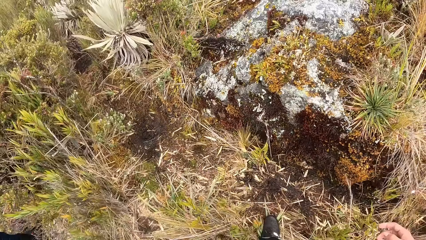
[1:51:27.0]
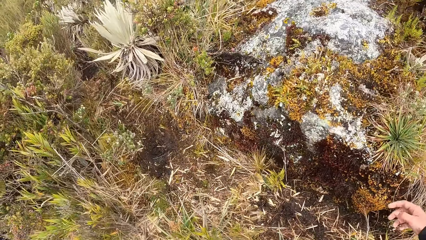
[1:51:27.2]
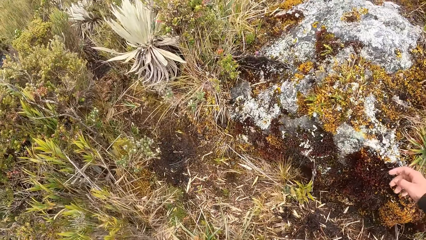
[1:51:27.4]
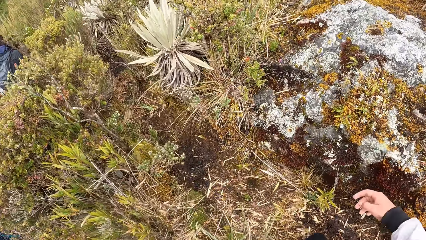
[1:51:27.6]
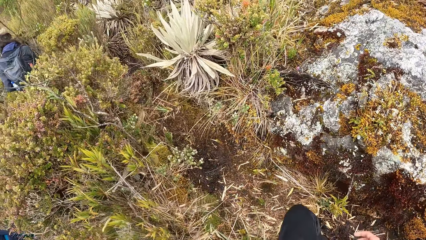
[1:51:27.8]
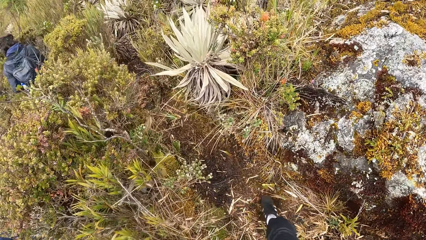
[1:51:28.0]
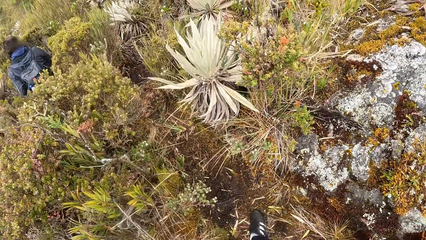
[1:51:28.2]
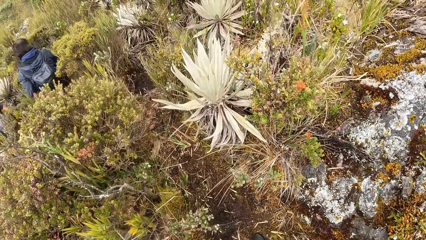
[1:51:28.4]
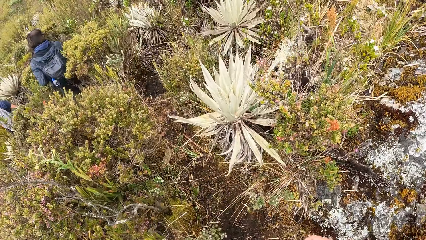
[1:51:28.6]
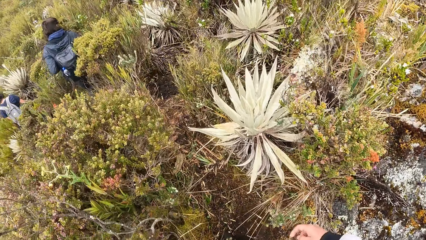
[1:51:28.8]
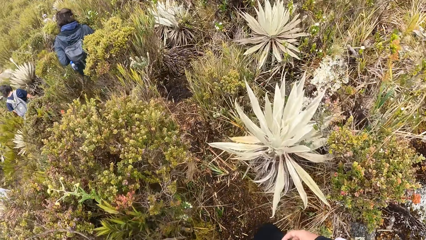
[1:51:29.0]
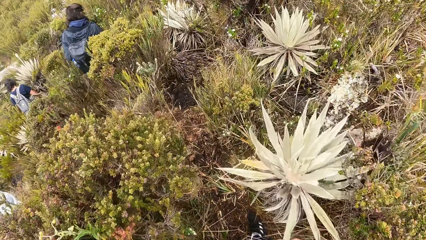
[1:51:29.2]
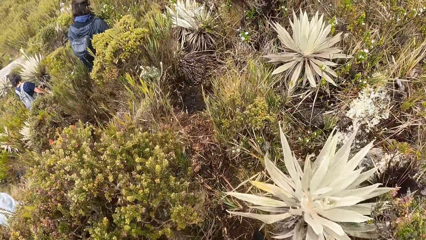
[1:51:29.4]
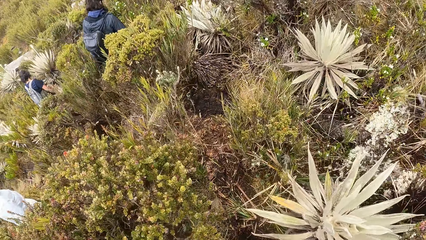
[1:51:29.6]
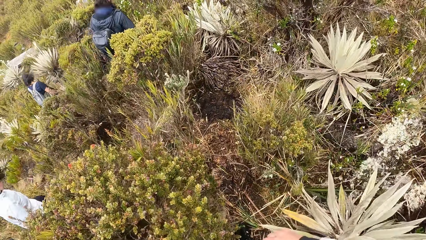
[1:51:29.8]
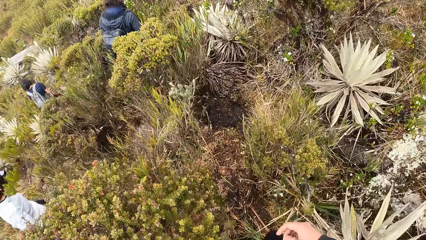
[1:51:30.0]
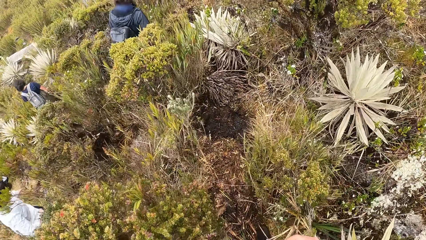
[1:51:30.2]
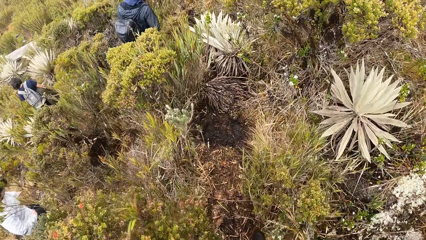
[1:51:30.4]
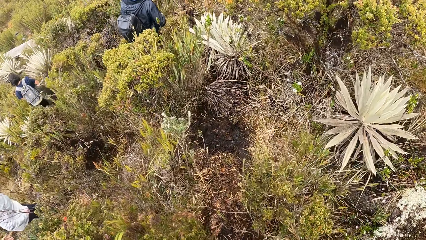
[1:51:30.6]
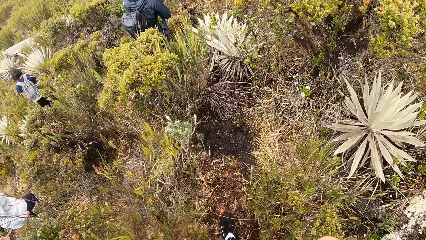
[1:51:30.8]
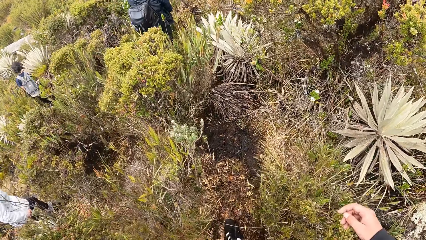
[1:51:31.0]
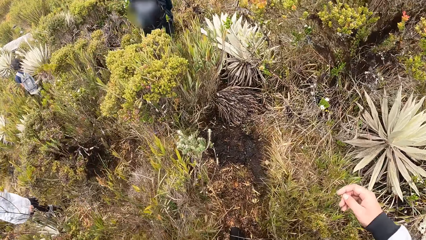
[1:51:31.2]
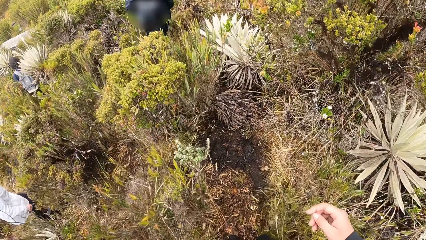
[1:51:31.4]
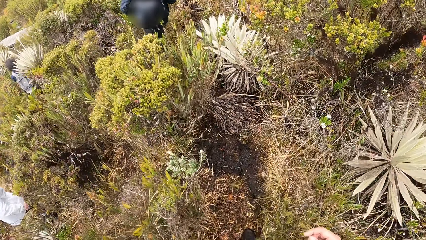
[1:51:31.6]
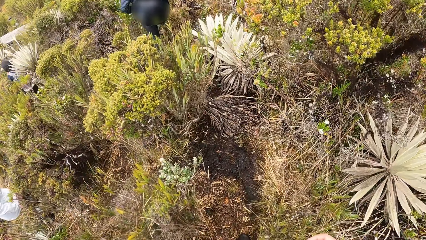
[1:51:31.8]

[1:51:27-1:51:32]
The camera wearer walks in the field.

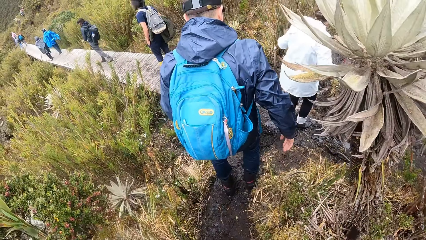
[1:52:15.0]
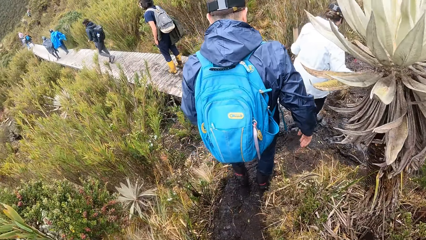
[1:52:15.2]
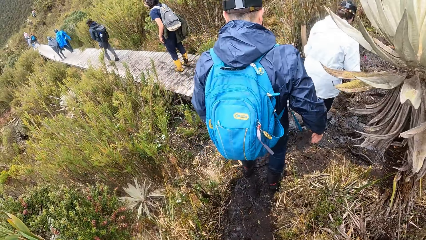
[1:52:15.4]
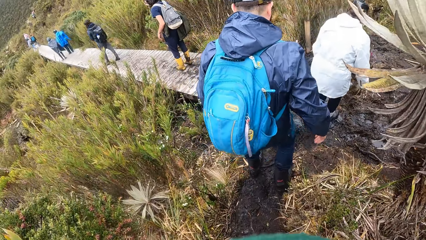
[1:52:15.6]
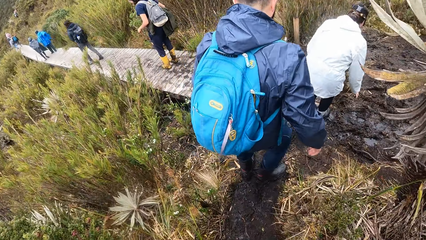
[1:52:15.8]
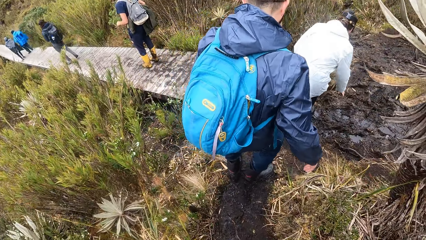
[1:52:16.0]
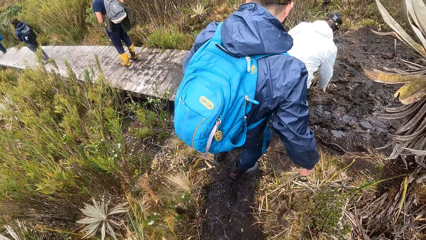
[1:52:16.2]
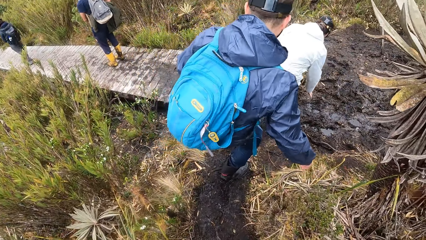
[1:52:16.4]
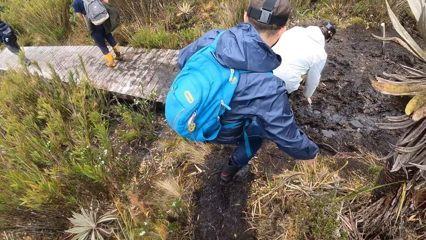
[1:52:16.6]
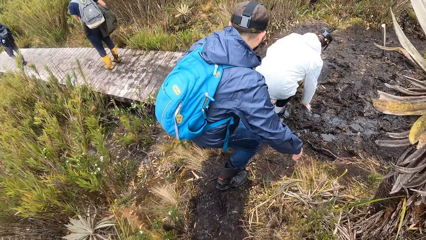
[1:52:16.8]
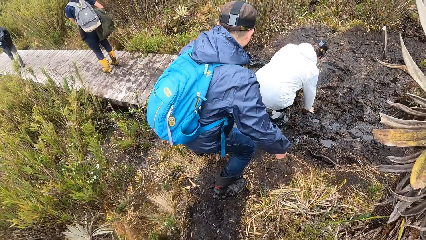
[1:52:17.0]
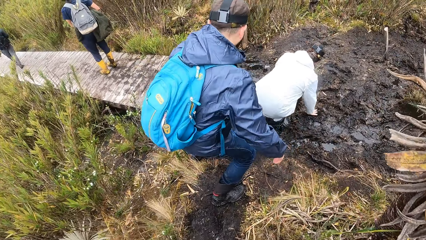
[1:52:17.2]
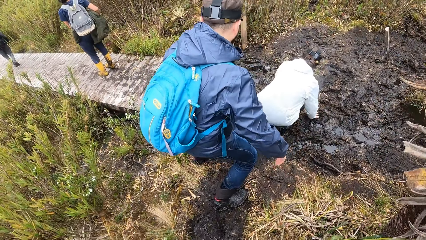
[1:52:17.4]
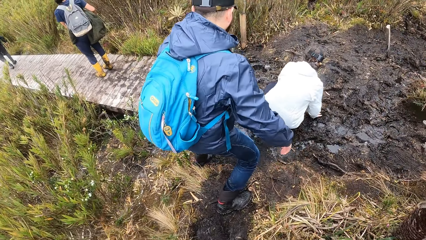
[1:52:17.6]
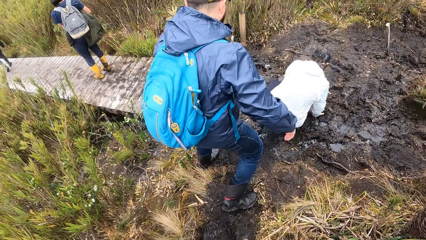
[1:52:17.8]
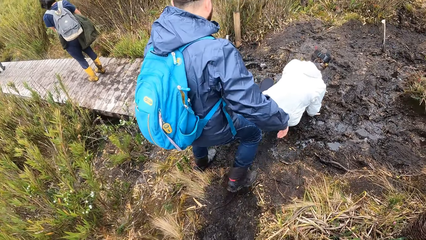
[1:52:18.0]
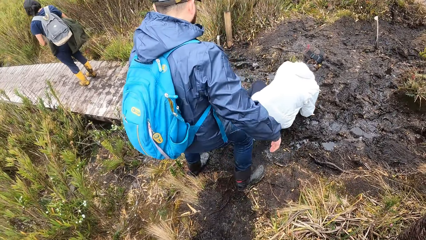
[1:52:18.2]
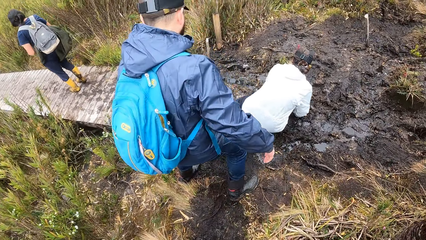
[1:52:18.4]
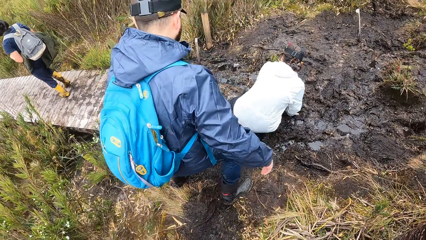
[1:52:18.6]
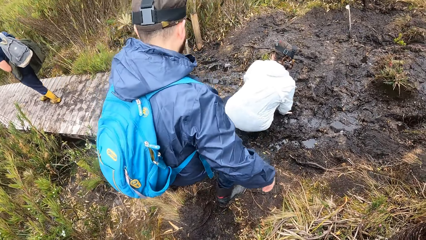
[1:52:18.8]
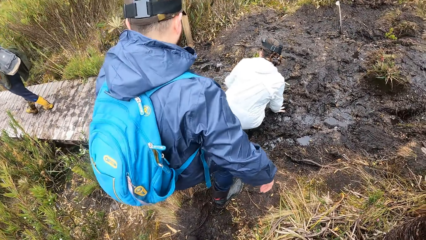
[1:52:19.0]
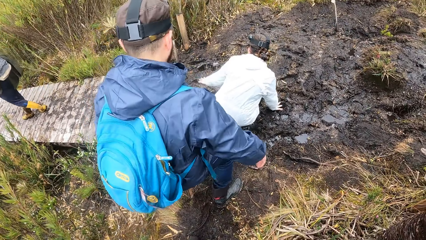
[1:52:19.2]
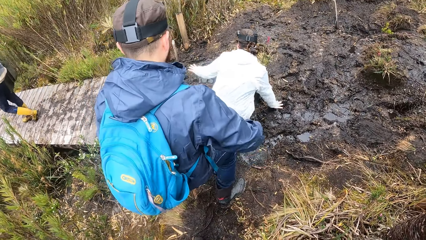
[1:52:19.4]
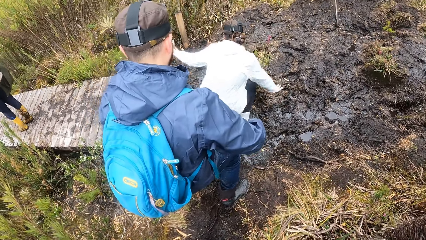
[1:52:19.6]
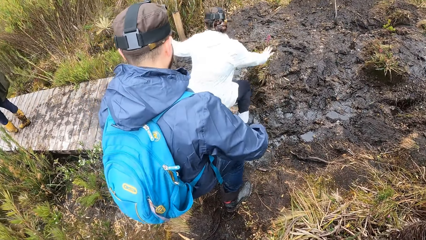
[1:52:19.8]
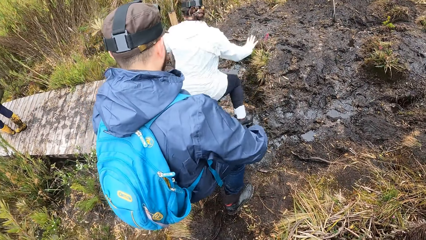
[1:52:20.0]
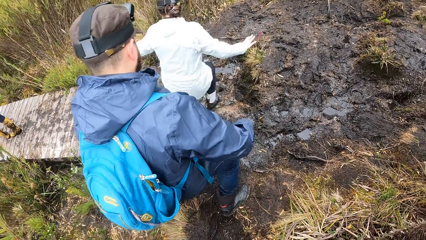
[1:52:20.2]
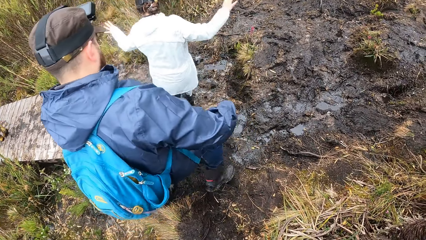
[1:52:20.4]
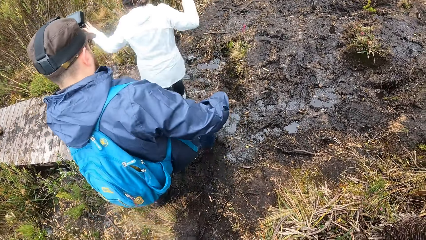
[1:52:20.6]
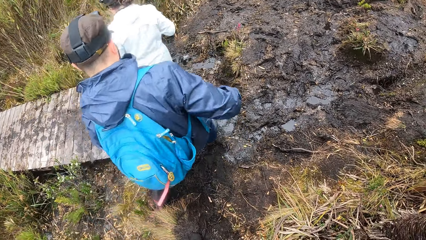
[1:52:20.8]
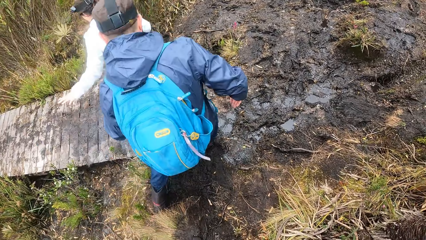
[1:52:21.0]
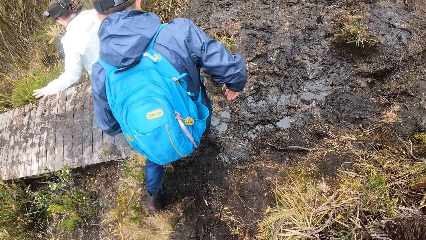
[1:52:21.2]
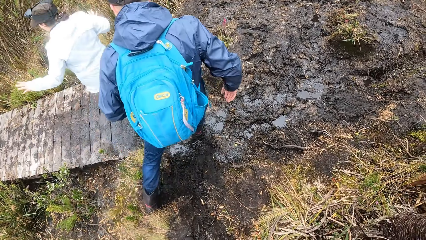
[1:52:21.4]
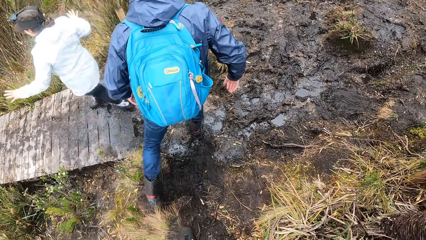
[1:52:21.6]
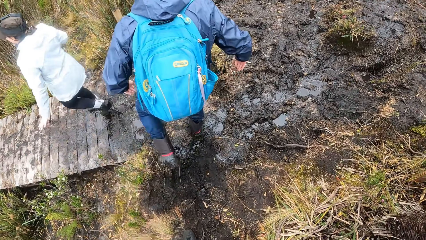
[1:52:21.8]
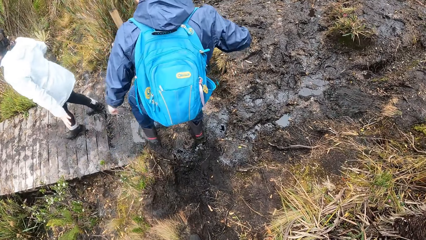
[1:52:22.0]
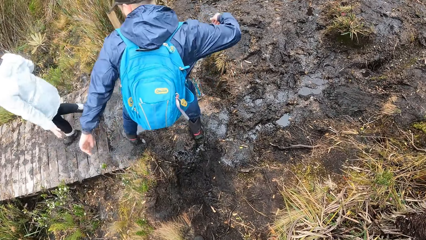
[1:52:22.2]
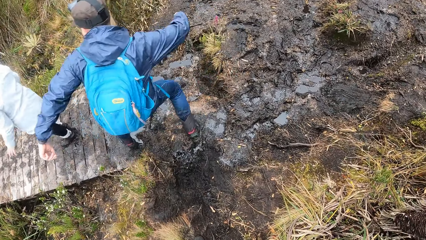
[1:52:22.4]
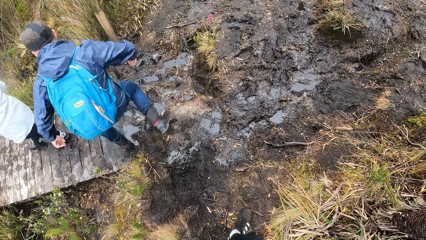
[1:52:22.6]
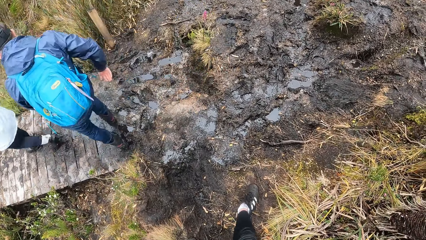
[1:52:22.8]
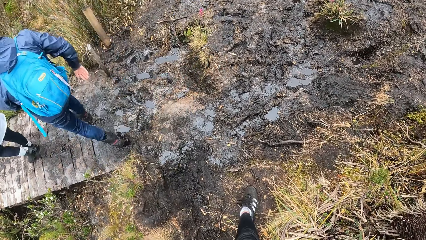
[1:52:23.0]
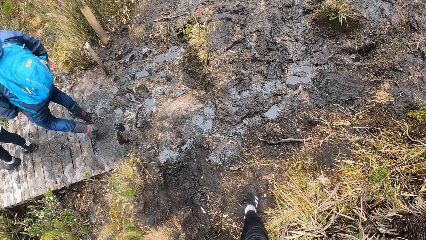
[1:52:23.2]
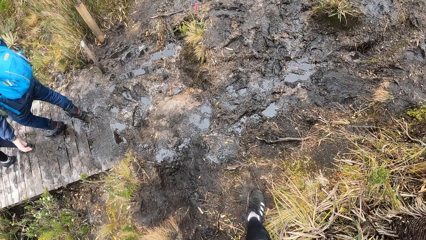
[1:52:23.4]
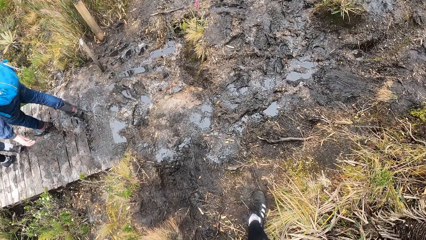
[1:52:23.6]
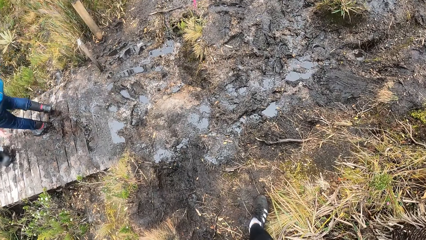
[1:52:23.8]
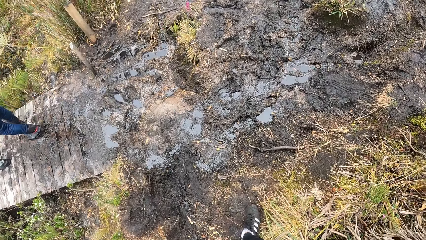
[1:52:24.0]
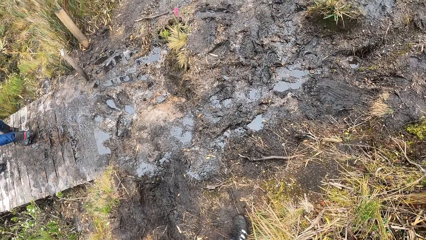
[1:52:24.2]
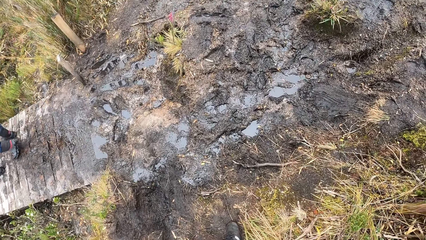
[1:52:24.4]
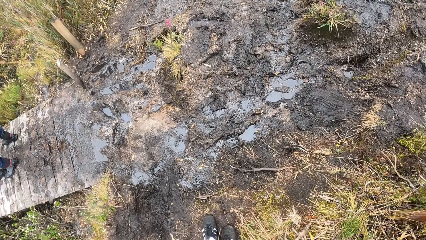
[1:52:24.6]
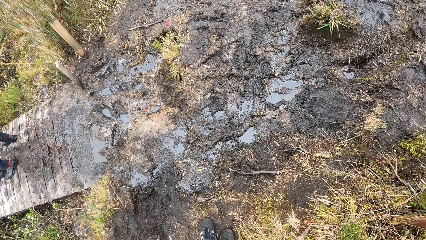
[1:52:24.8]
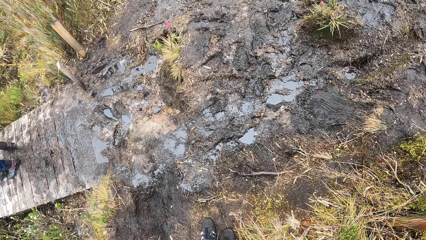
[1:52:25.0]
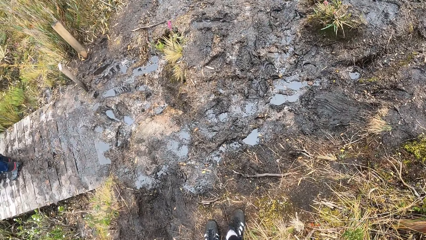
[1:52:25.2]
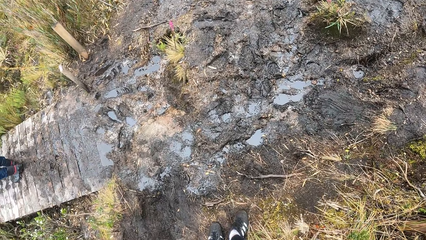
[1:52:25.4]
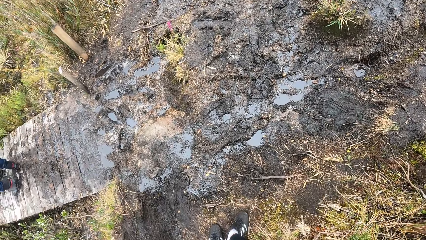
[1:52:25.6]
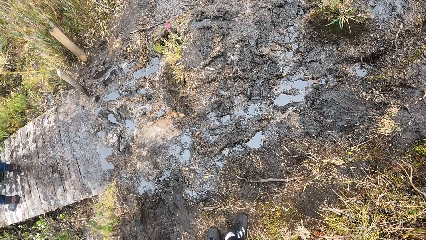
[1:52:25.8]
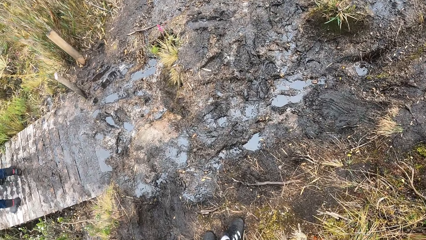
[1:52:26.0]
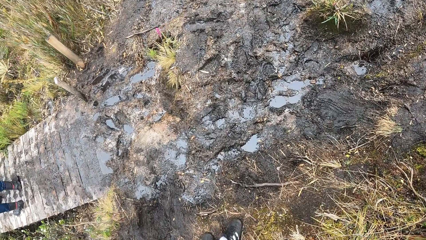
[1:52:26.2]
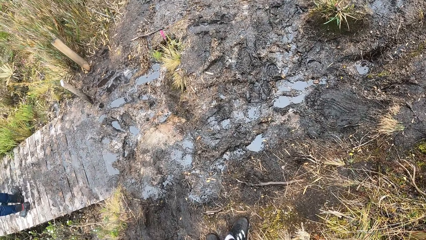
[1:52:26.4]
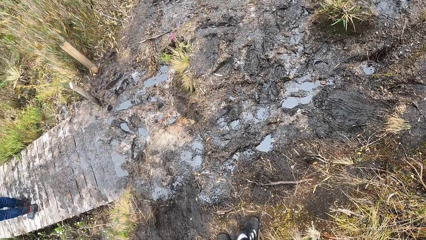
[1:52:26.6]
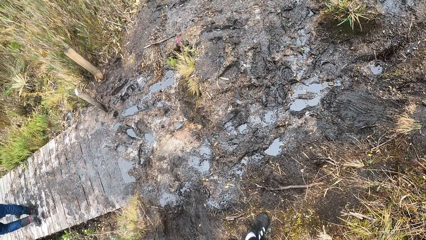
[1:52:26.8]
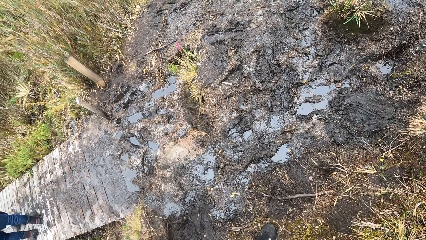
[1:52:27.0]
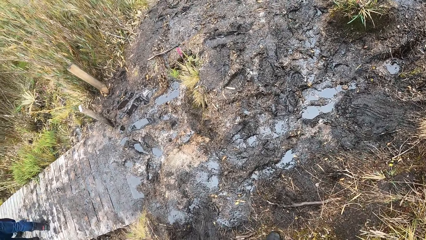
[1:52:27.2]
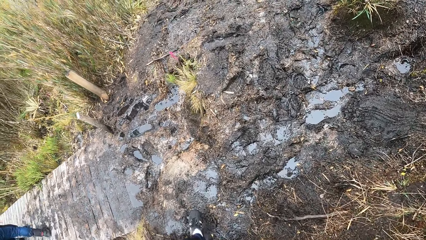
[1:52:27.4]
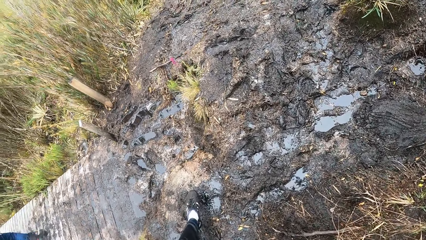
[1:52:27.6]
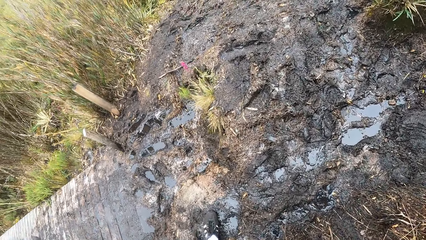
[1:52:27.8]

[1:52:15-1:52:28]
The woman puts her right hand on muddy soil.
